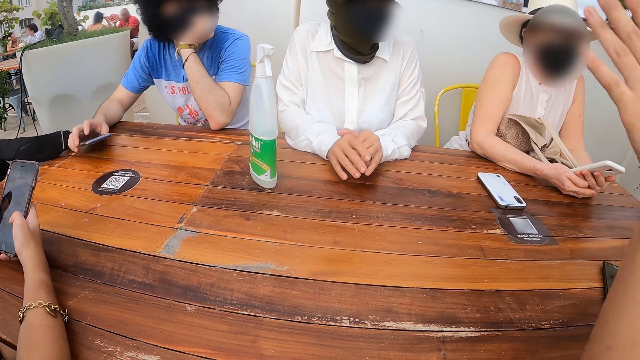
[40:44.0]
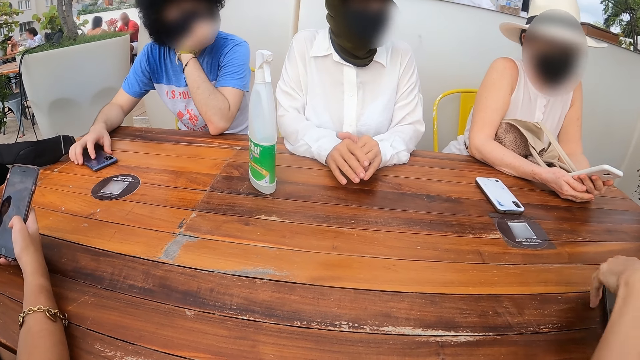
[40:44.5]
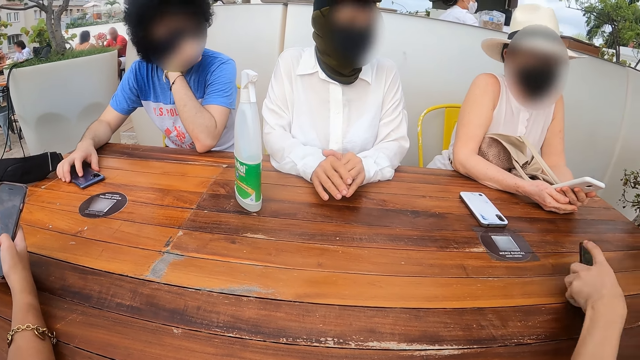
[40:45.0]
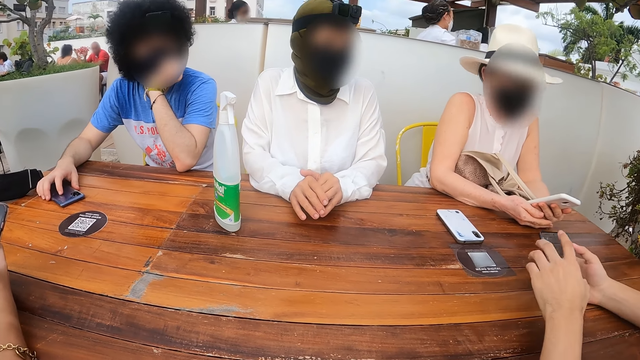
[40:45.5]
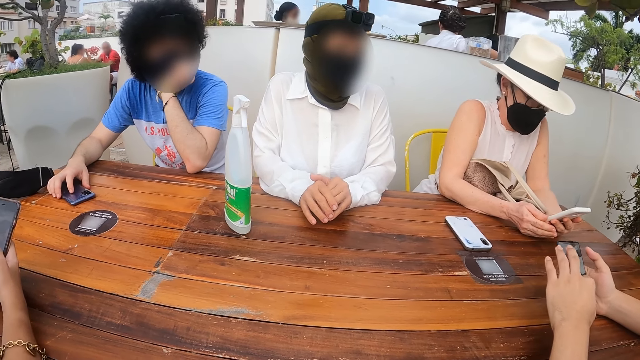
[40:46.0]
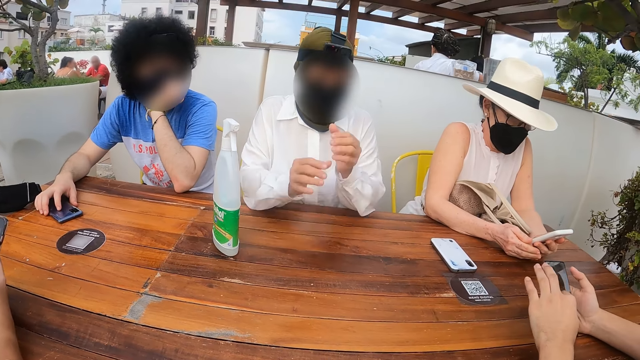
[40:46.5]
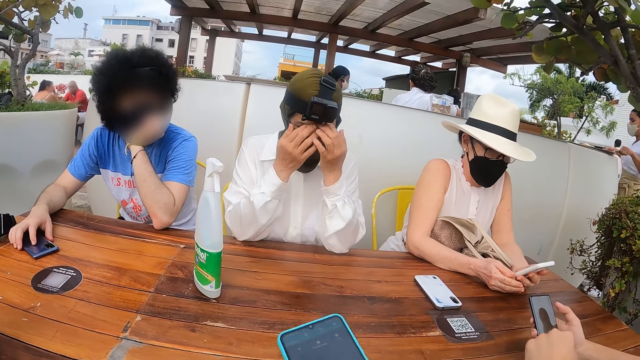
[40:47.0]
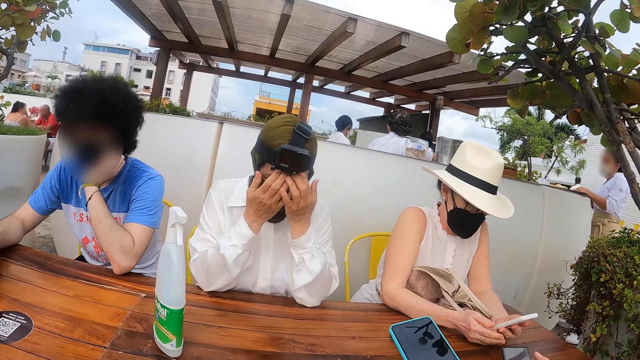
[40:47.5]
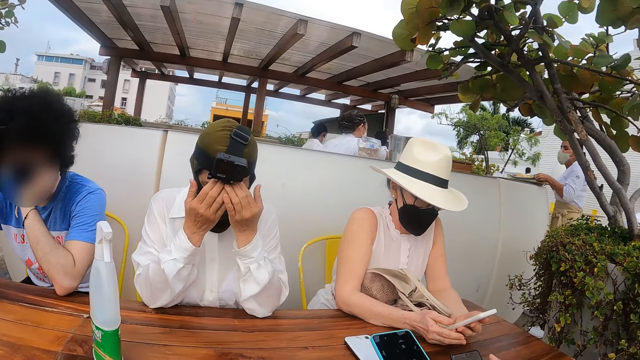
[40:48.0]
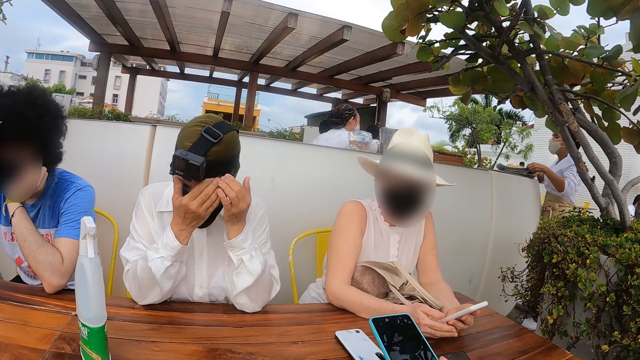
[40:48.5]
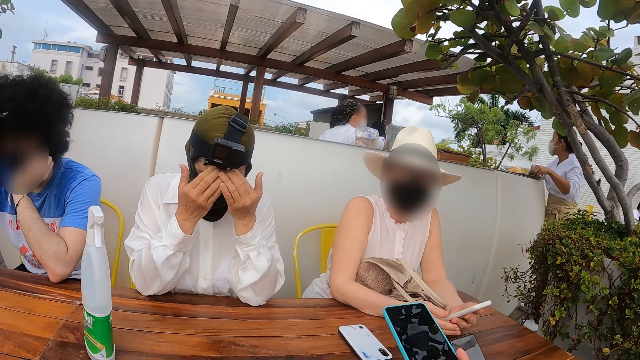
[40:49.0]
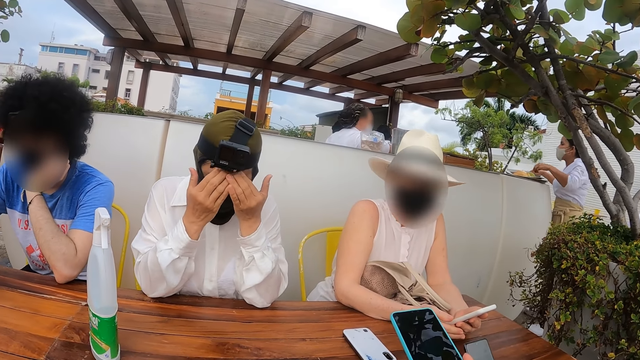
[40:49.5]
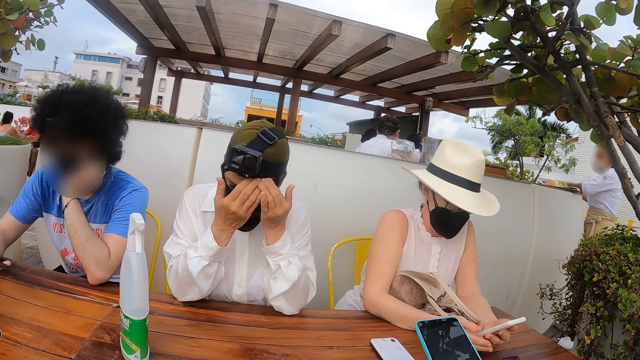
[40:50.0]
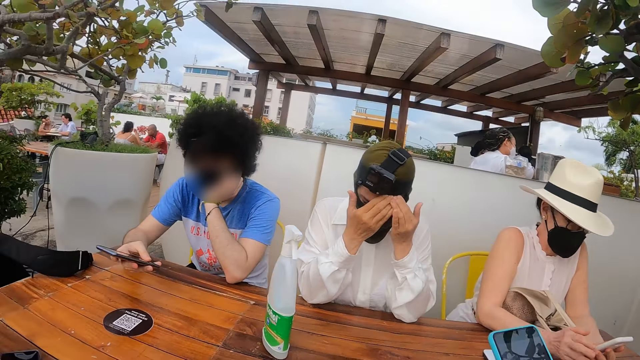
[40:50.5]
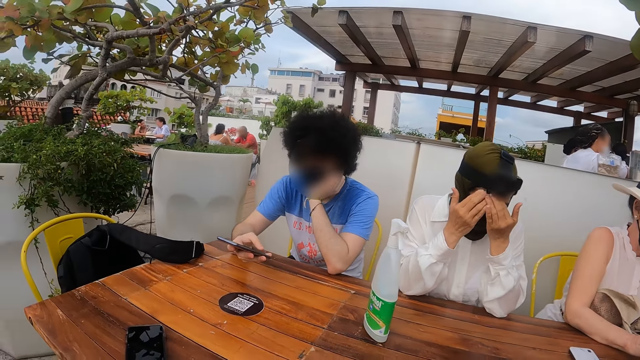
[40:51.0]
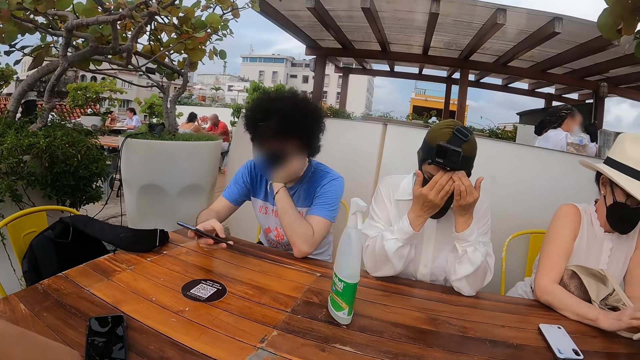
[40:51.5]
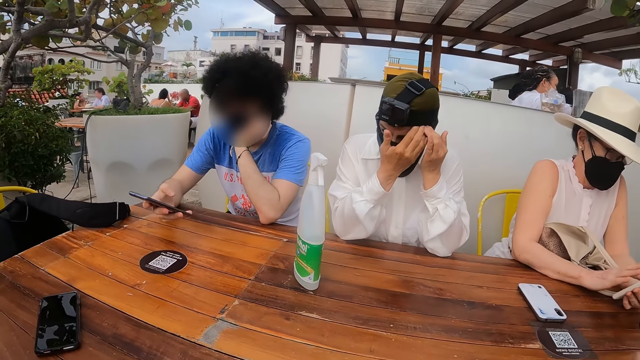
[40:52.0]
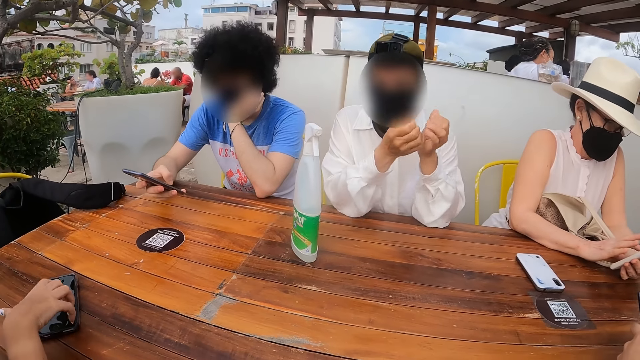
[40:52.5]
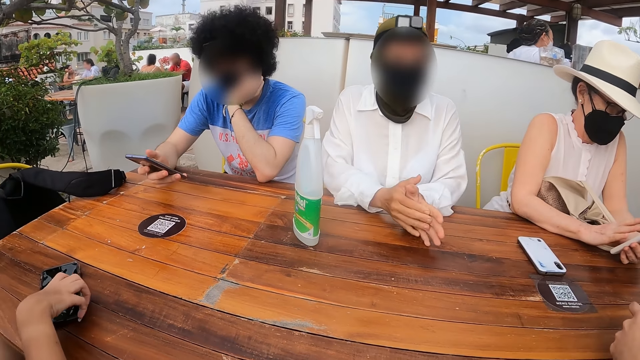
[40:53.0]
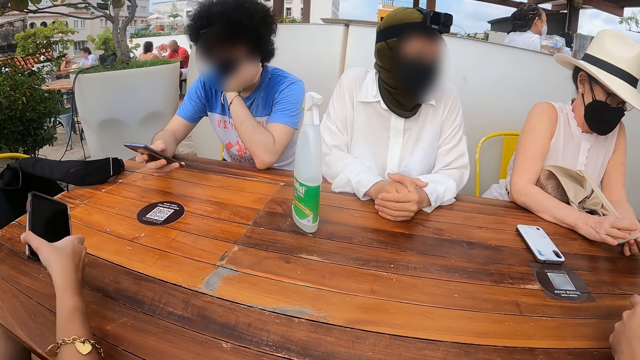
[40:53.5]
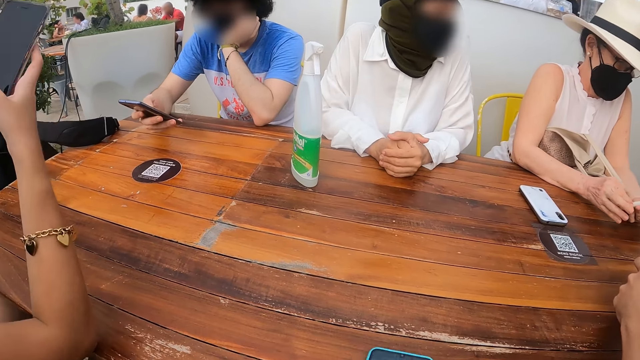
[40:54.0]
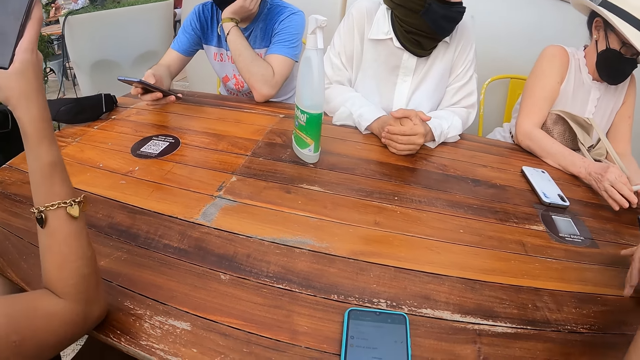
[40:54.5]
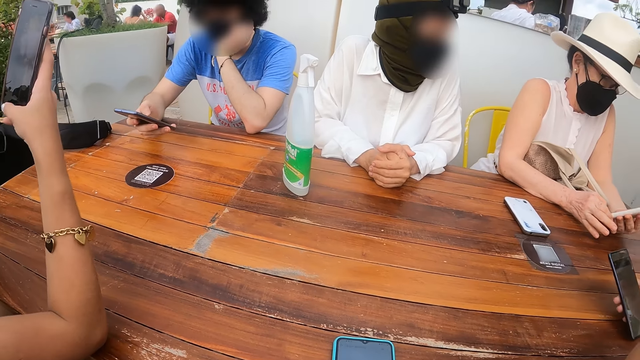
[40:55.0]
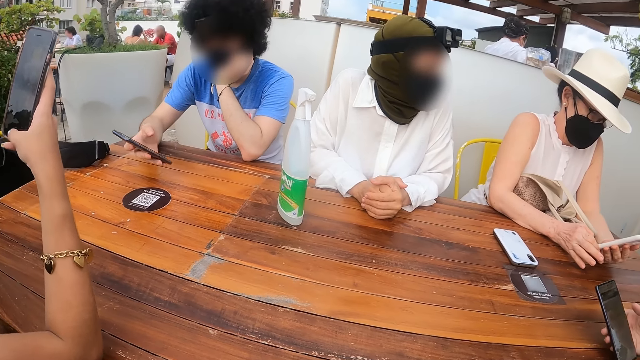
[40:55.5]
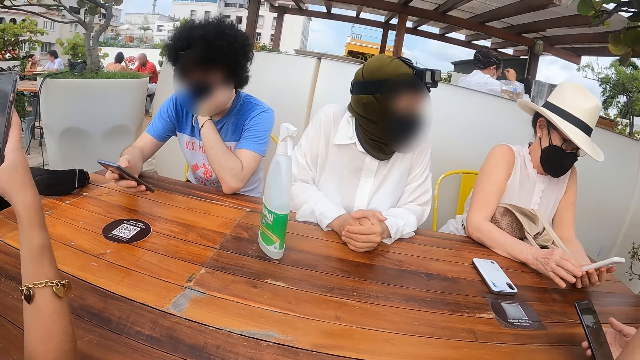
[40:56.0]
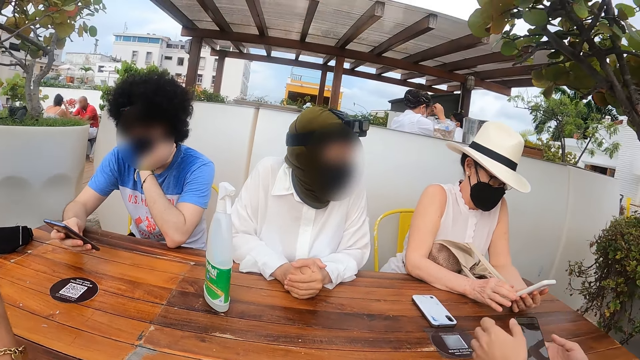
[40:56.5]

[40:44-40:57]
A man puts the phone on the table. Another man uses a phone. The camera wearer lifts his hand. He holds the phone. He uses the phone. Another man uses the phone. A woman picks a phone from the table. The camera wearer looks at the phone. He places the phone on the table. The woman uses the phone.

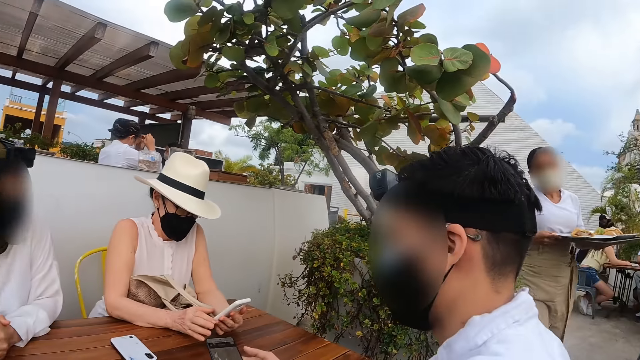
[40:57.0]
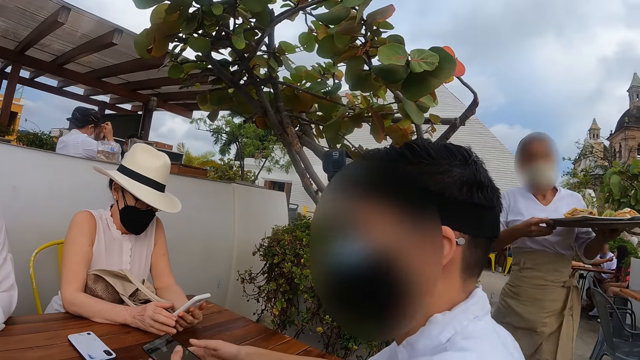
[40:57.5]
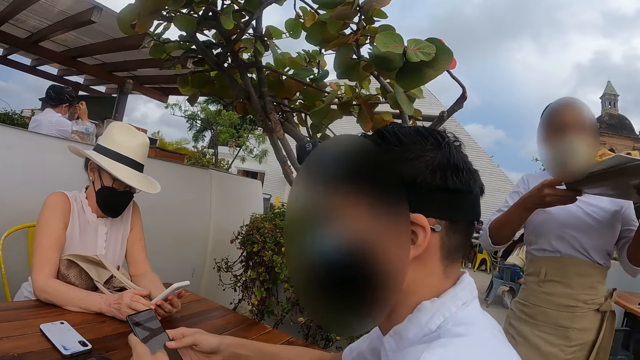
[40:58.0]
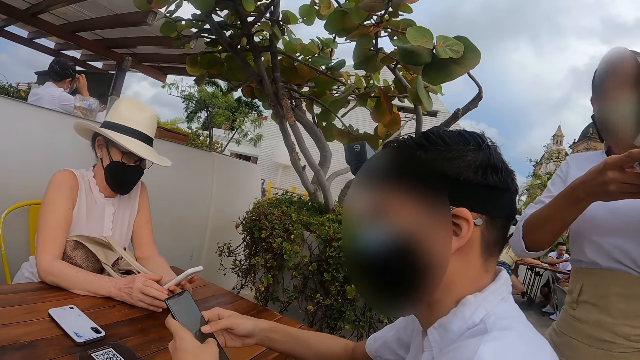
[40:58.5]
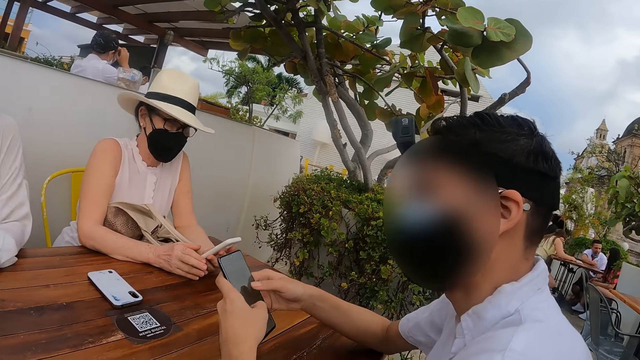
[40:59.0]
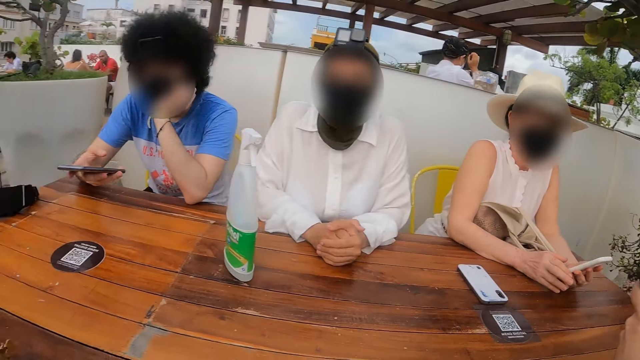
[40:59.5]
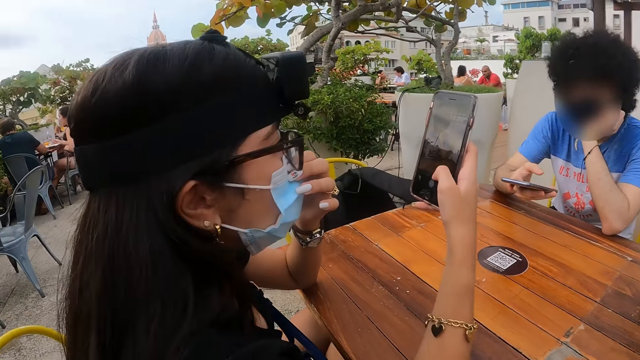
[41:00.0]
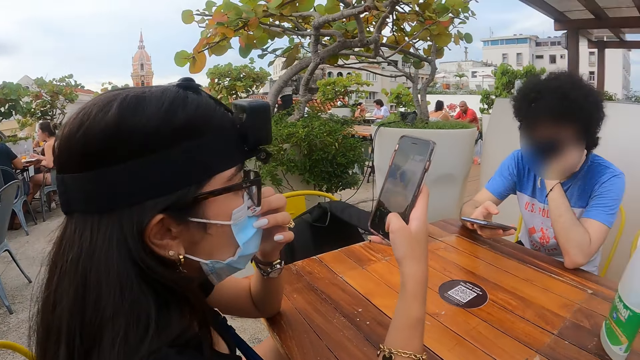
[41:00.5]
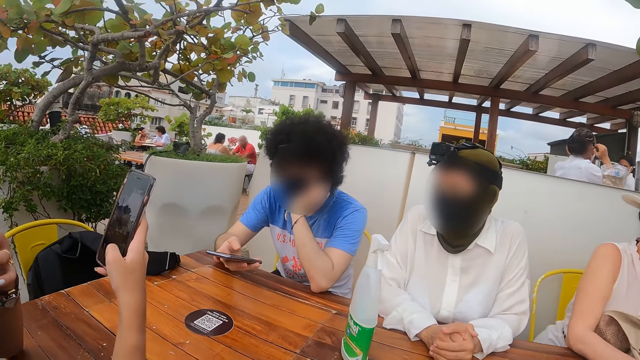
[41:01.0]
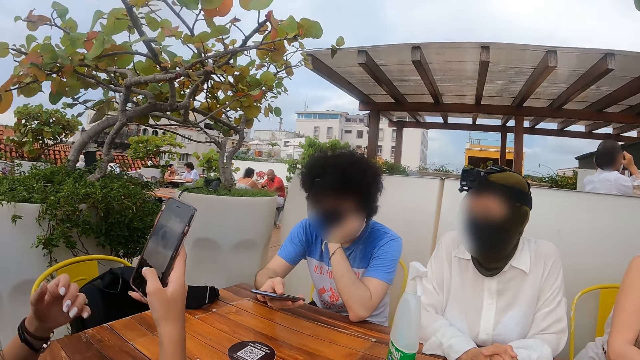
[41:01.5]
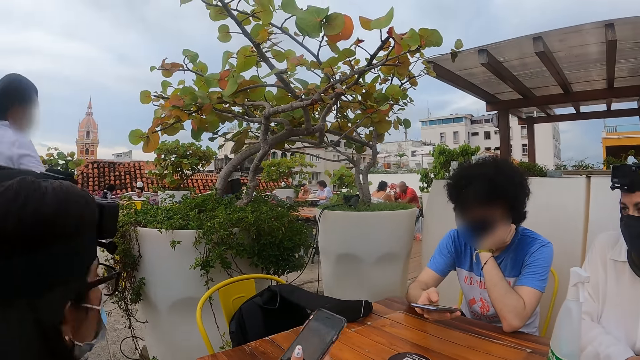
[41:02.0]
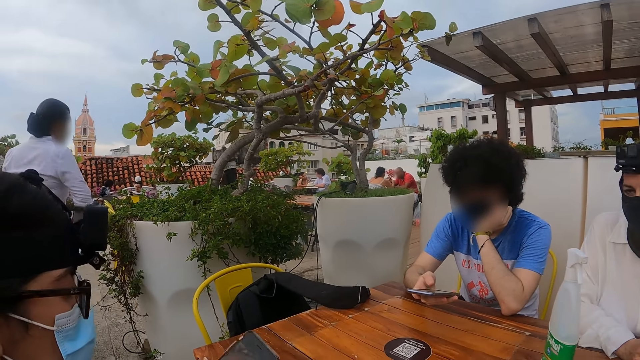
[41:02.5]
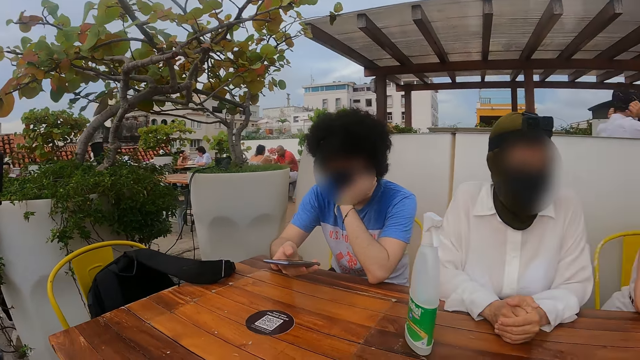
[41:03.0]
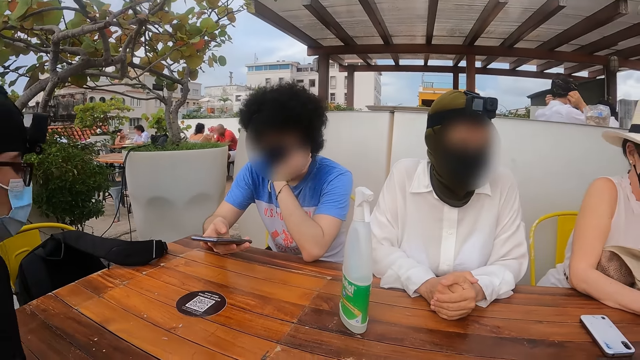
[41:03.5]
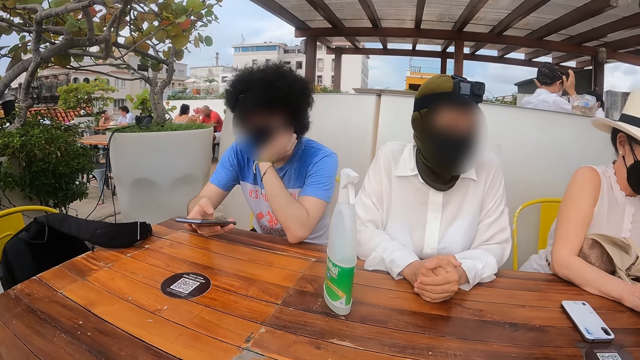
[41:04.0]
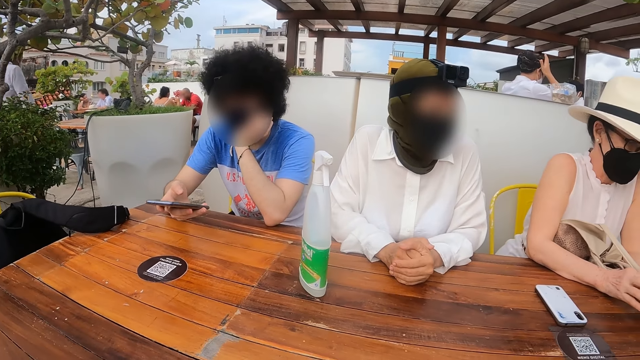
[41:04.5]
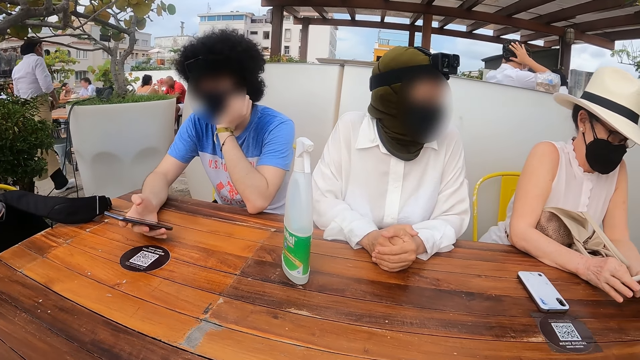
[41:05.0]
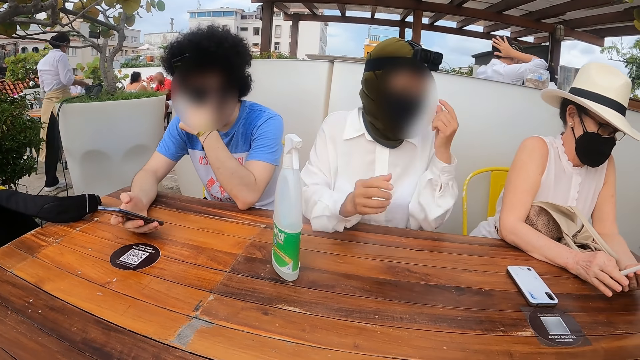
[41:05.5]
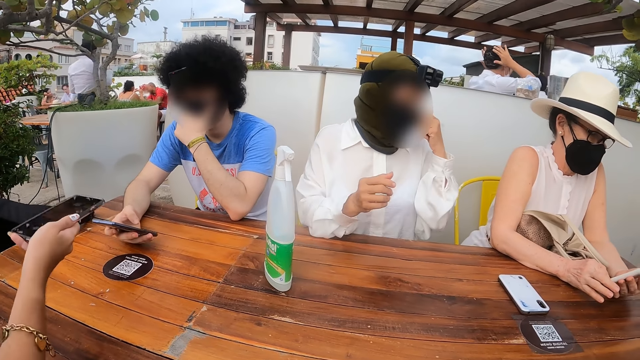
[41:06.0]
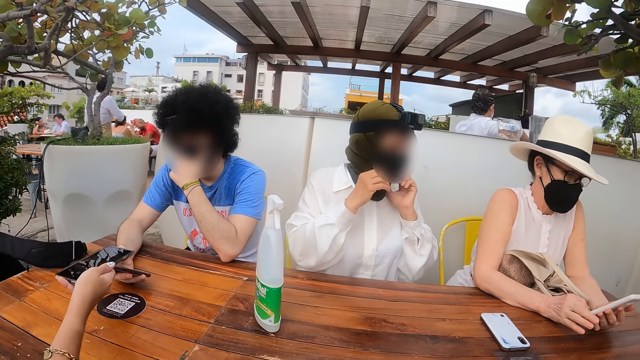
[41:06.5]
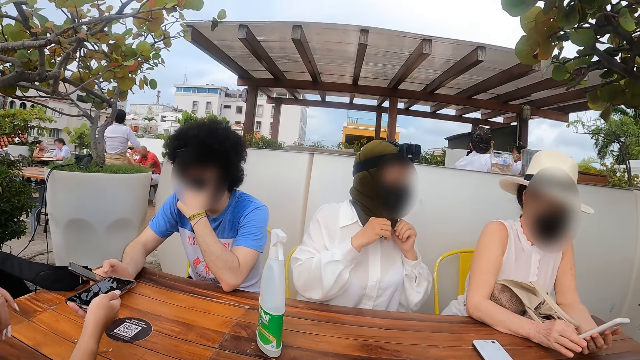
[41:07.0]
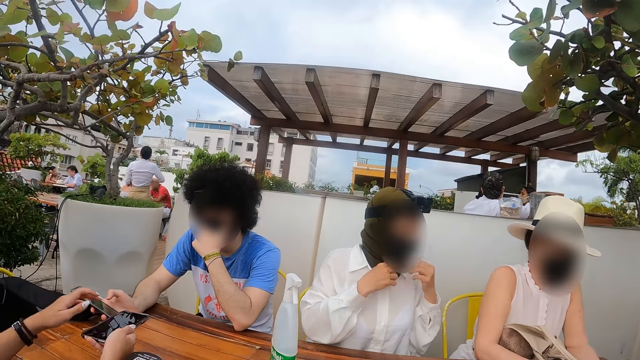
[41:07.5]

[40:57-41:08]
The camera wearer looks at a waitress. They look around. A woman adjusts her mask.
